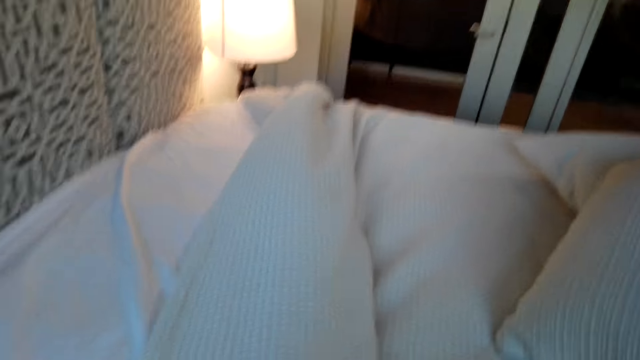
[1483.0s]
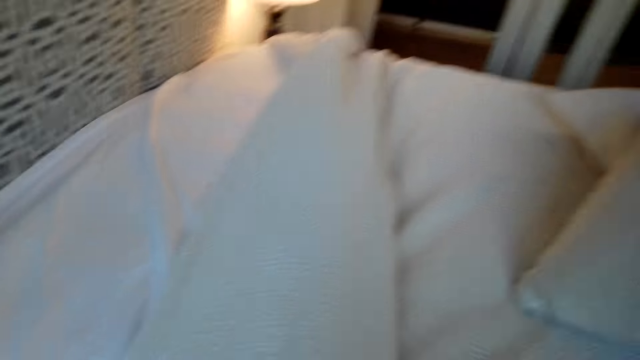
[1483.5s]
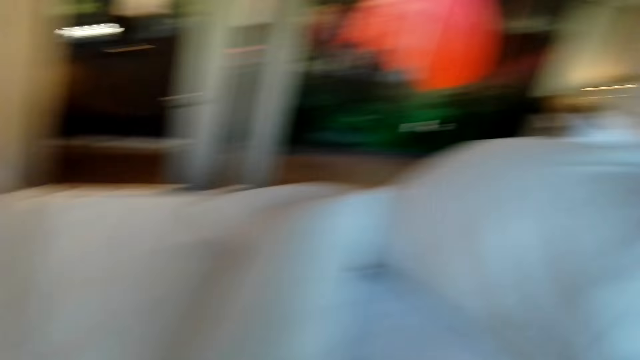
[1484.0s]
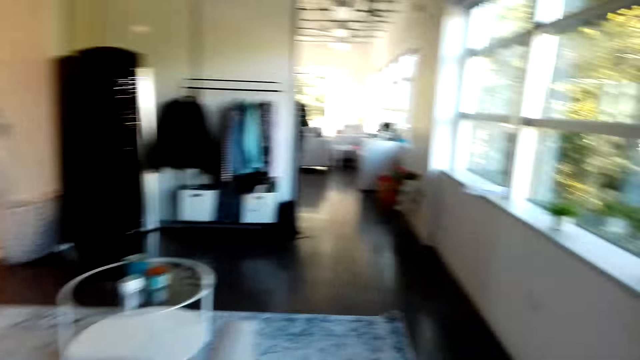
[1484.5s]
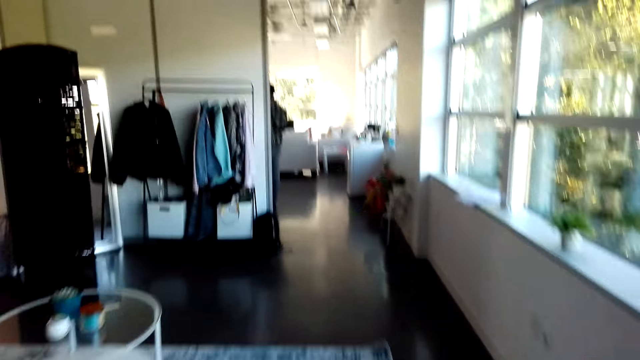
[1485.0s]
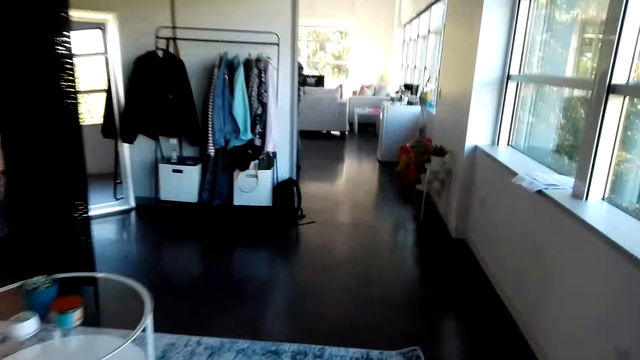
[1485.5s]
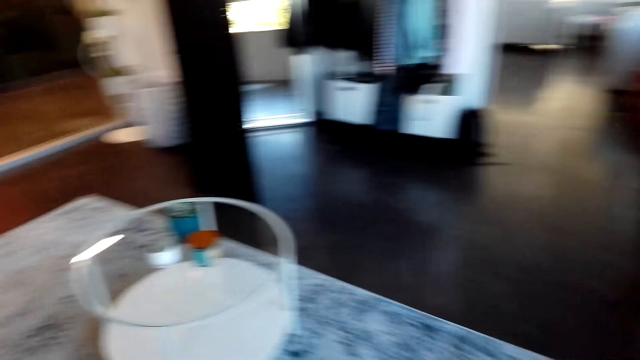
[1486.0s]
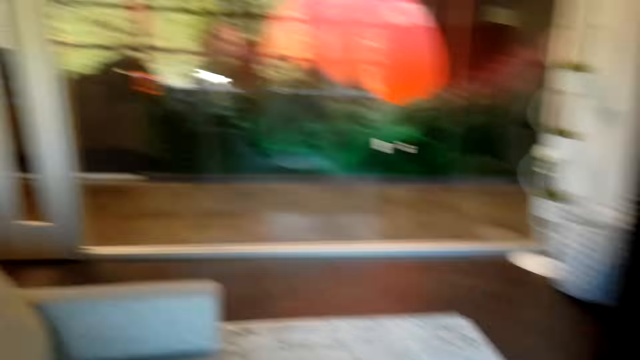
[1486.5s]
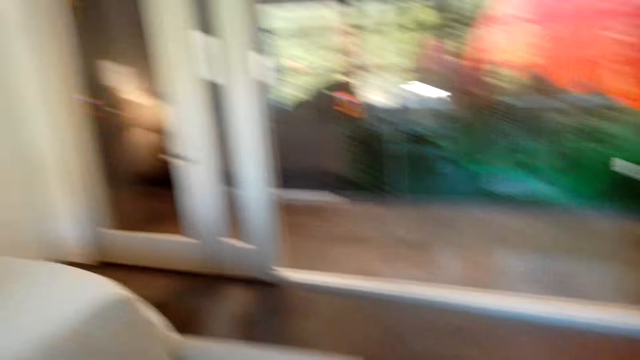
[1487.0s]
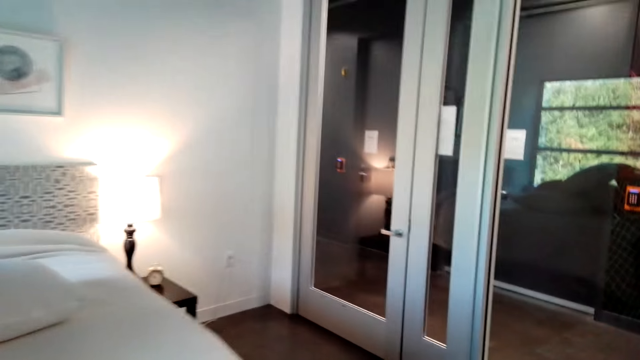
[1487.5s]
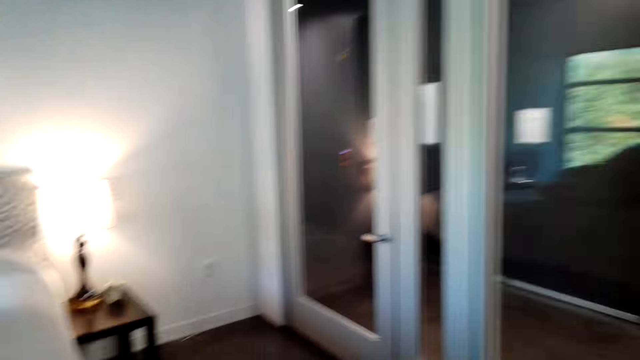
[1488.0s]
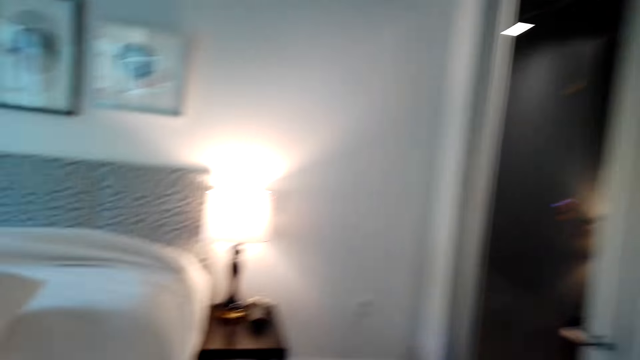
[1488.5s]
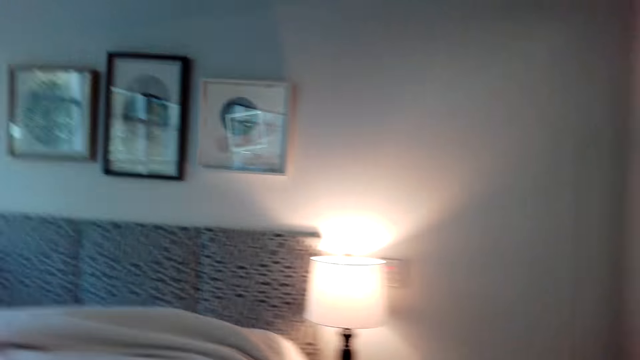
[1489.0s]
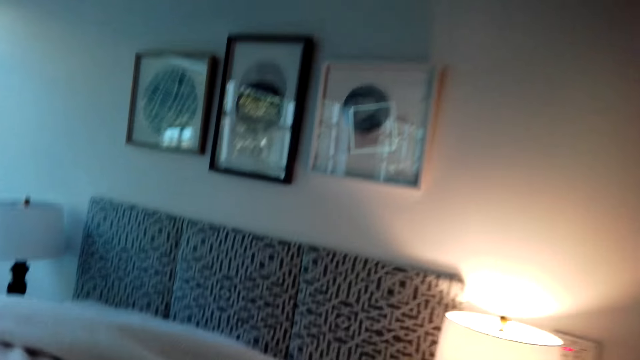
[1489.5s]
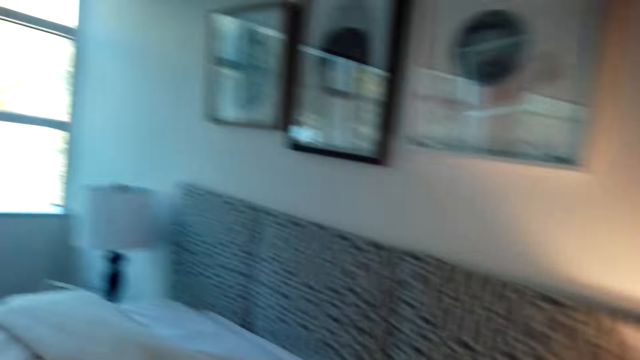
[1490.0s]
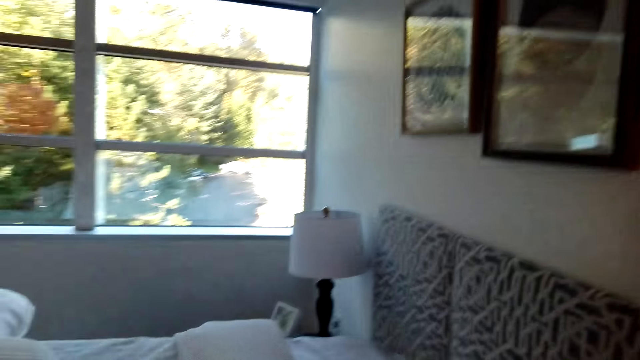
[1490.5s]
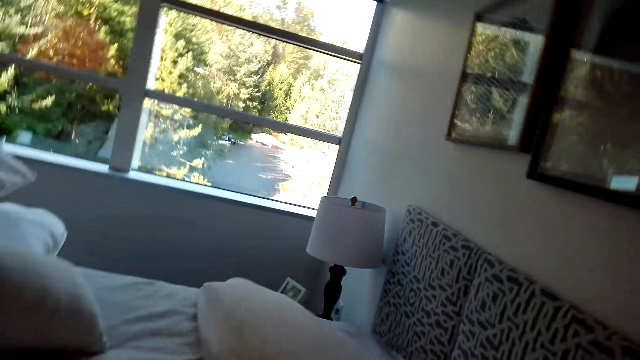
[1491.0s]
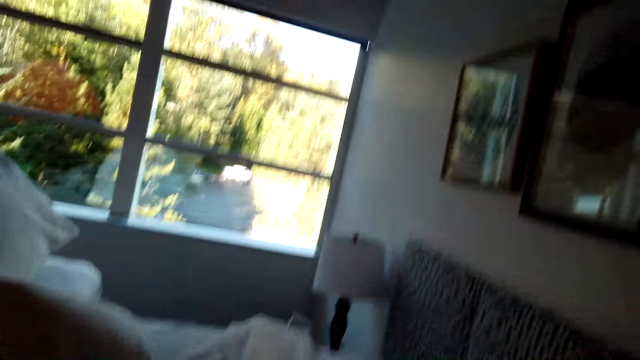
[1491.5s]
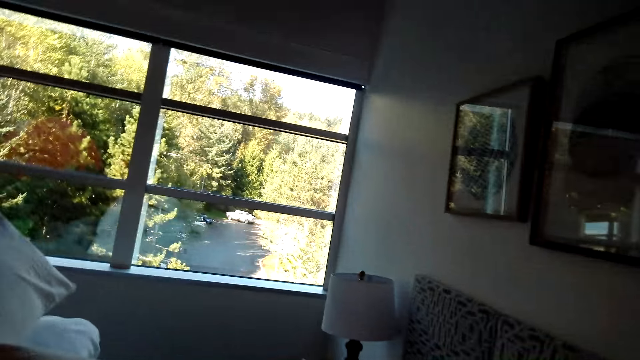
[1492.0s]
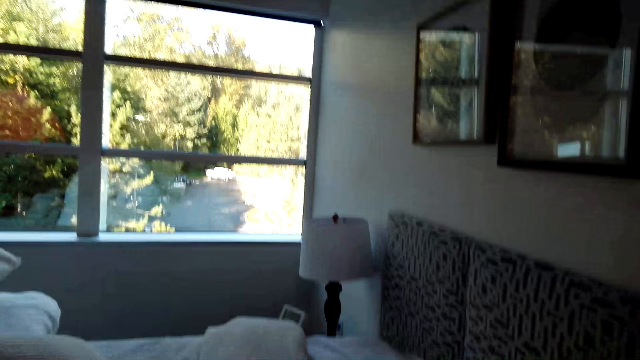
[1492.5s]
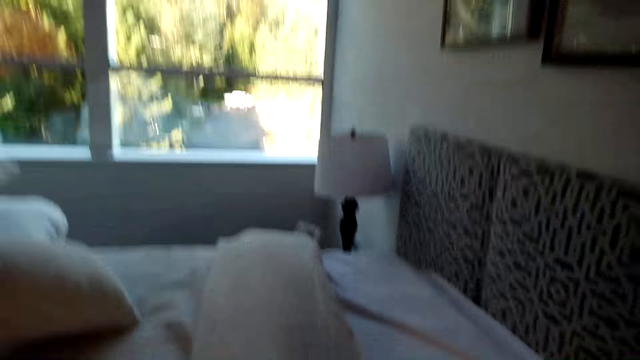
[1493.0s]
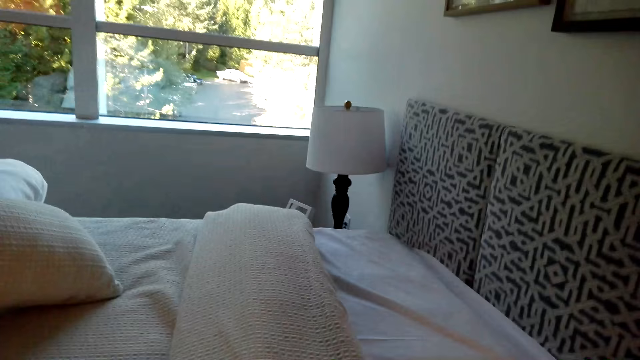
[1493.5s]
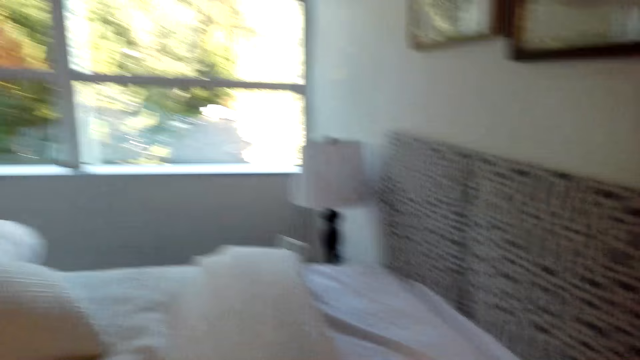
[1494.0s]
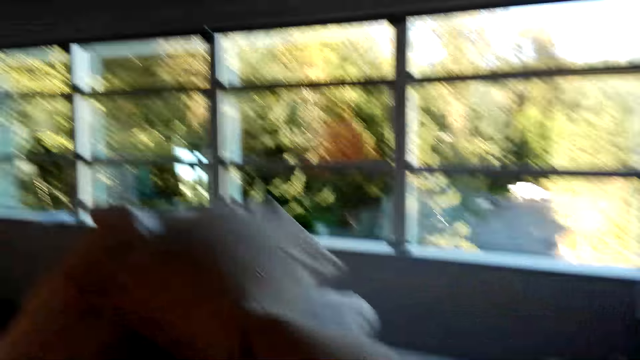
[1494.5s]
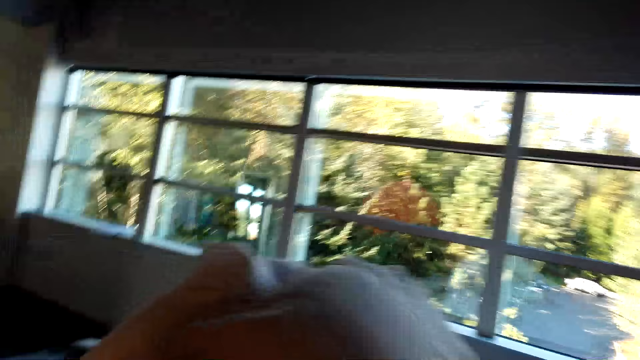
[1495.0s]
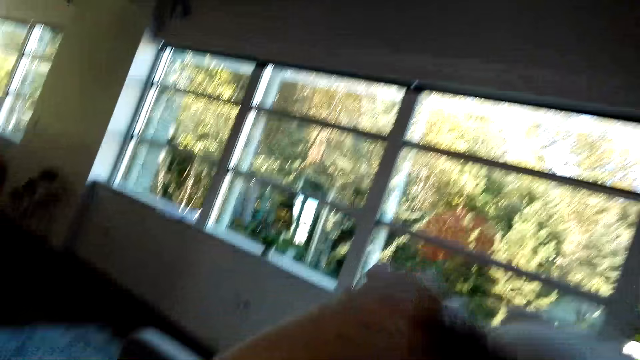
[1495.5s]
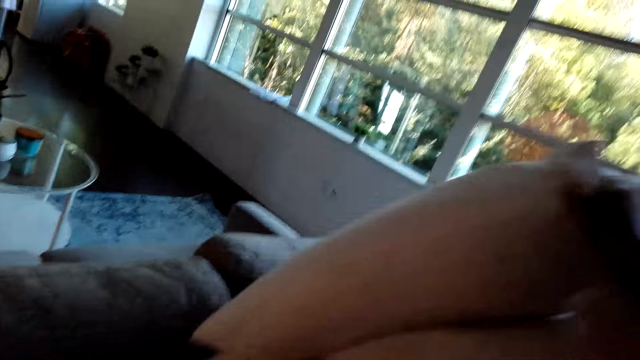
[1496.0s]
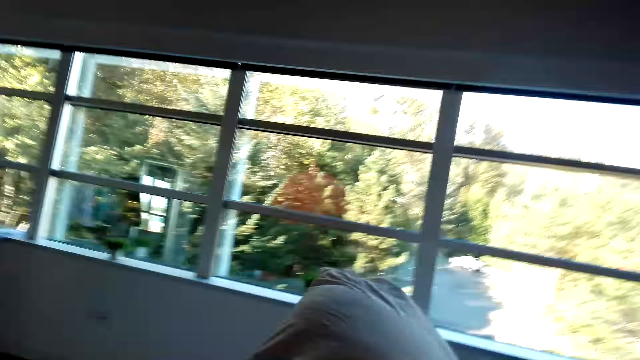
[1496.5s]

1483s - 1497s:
The camera wearer walks around the bed. They make the bed.

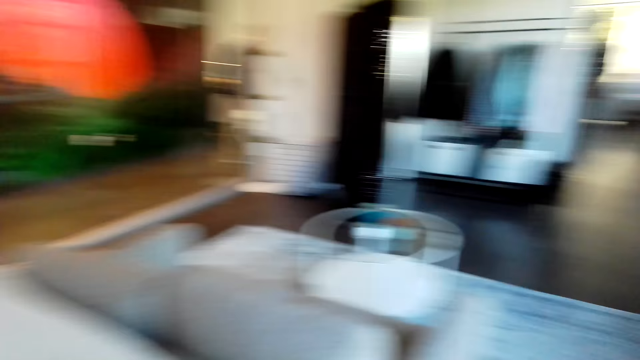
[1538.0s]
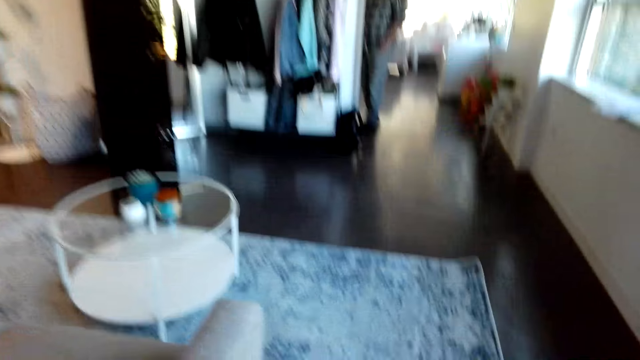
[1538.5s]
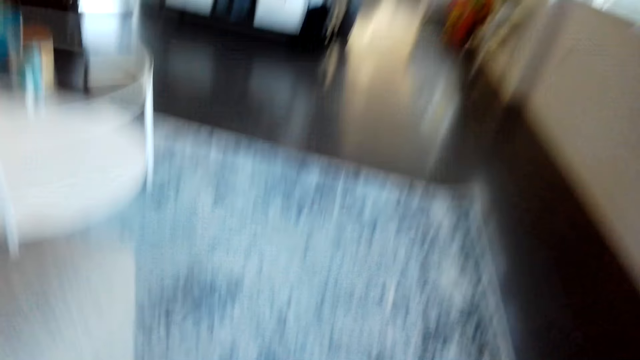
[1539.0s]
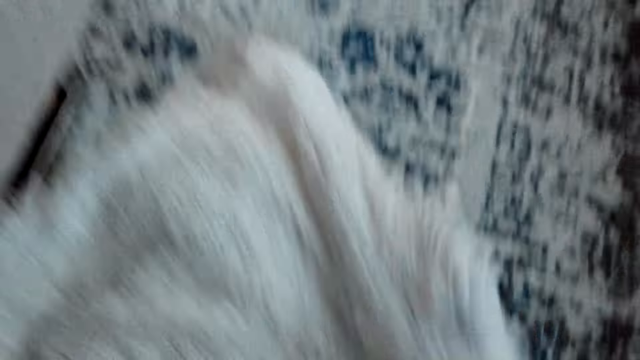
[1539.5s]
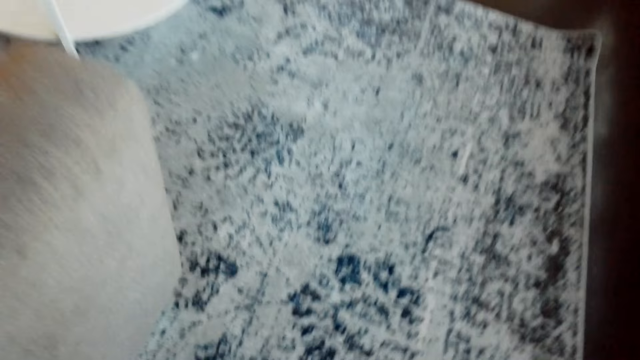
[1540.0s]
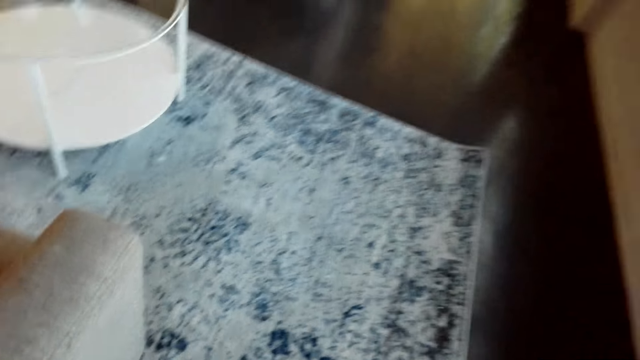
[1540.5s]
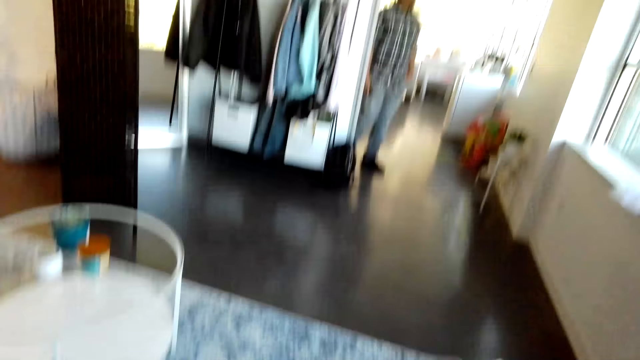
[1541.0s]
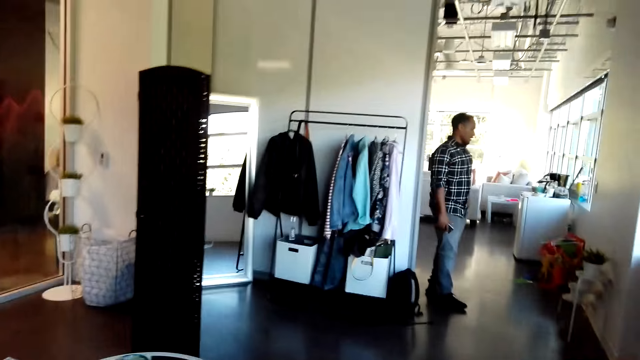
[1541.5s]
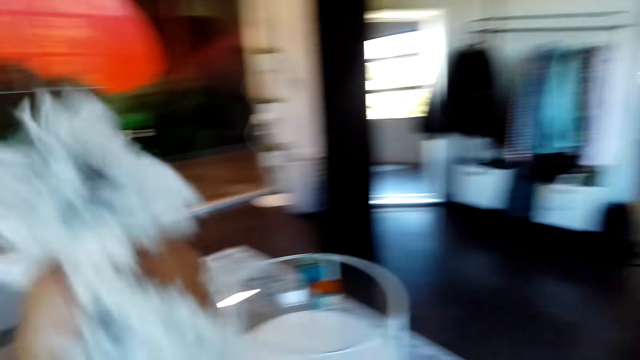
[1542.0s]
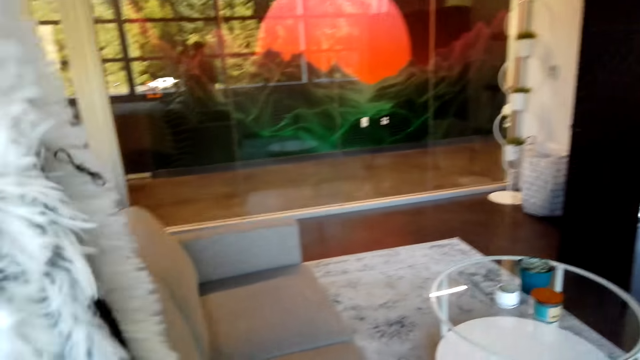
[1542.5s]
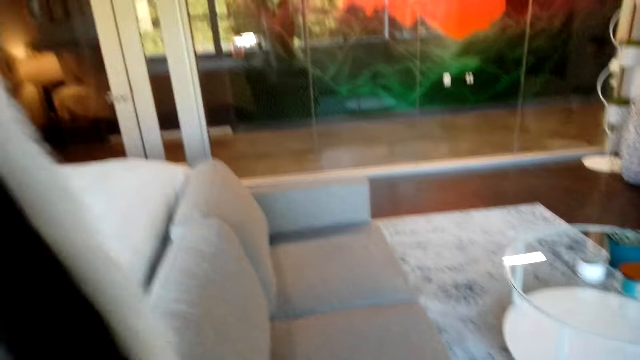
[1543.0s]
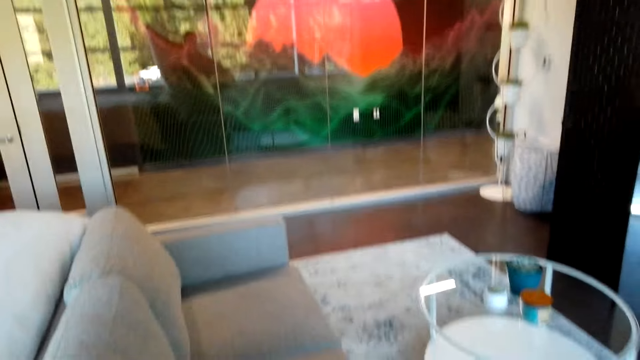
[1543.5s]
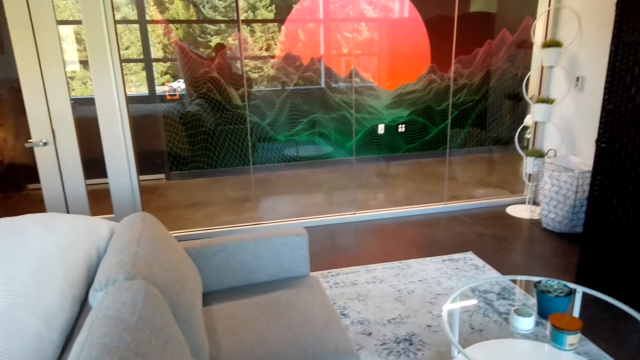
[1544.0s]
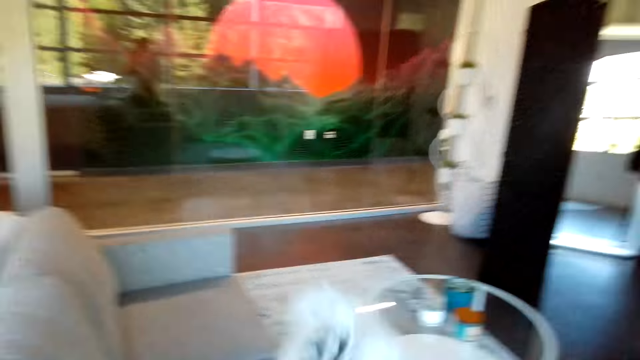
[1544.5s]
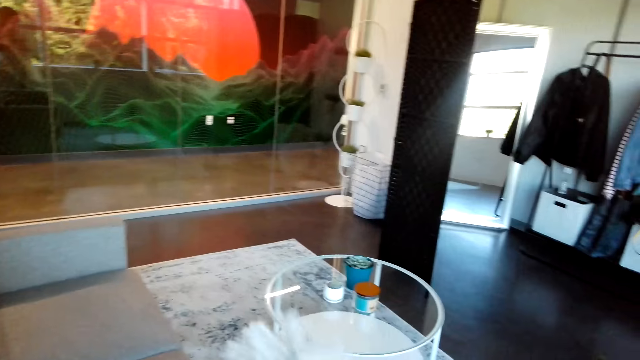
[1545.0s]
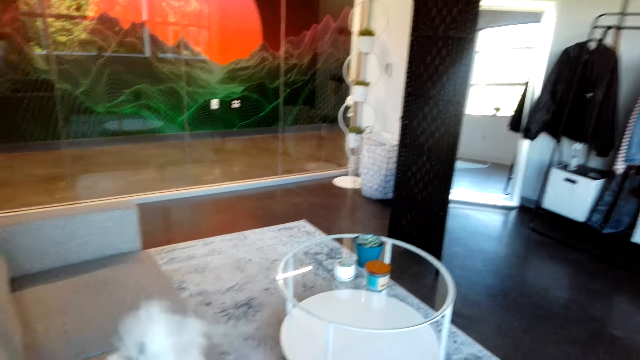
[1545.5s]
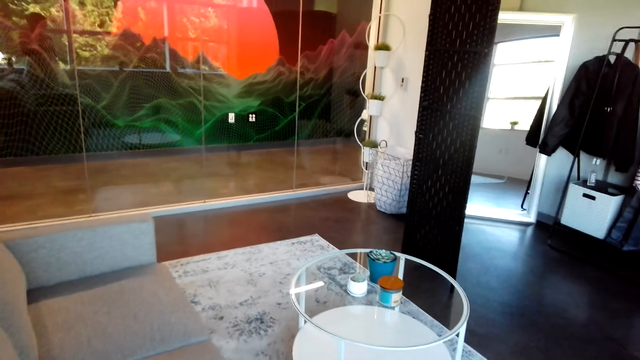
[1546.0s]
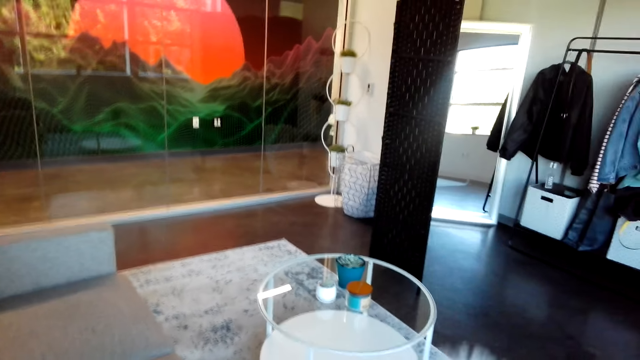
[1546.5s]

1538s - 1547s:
The camera wearer picks a throw blanket or bed mat.
